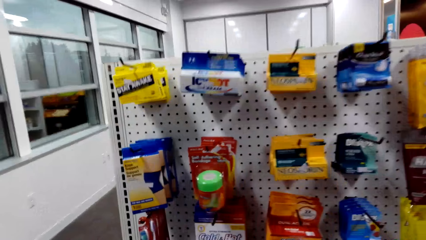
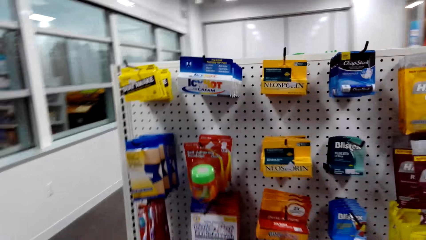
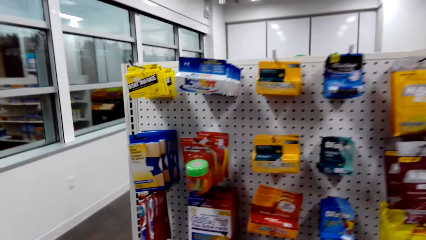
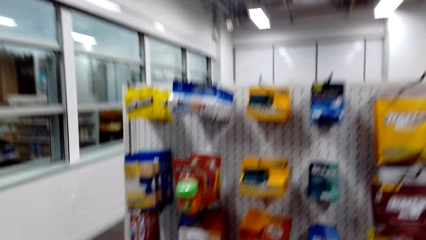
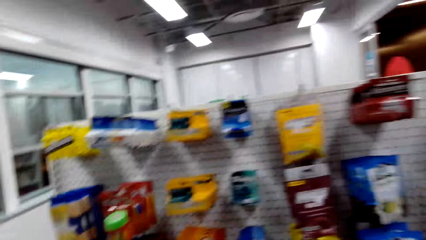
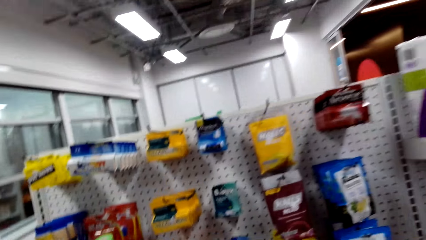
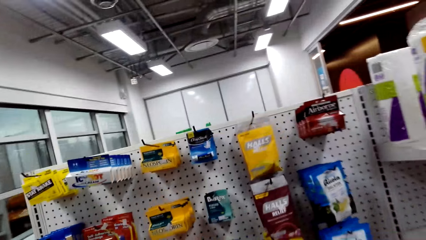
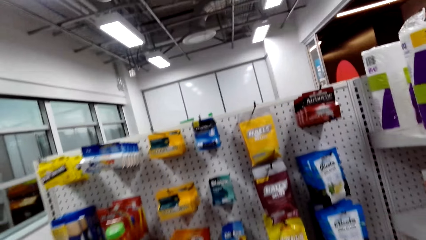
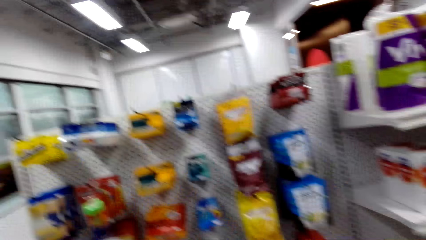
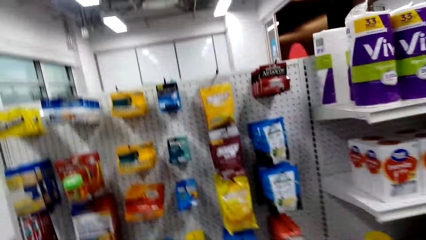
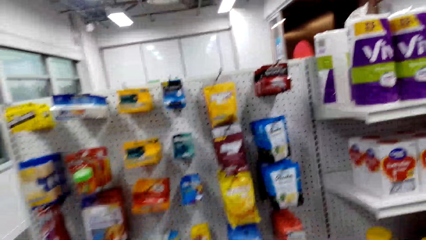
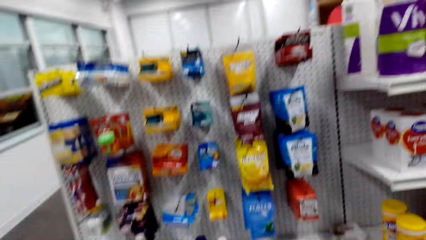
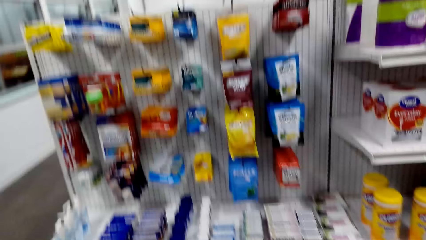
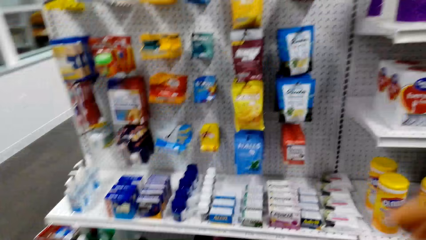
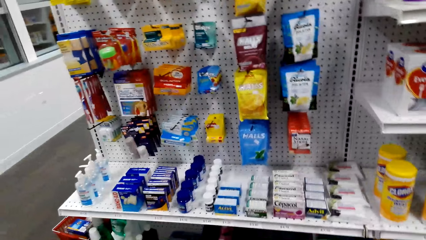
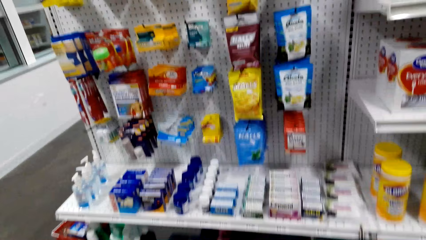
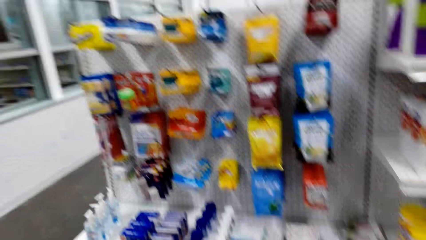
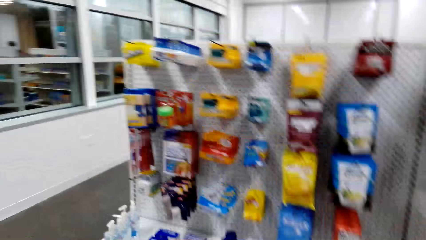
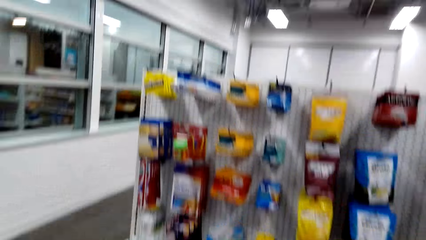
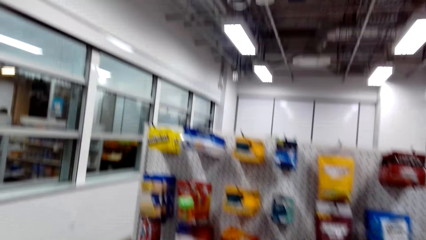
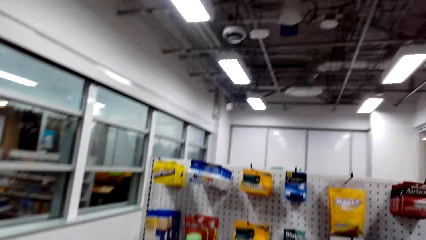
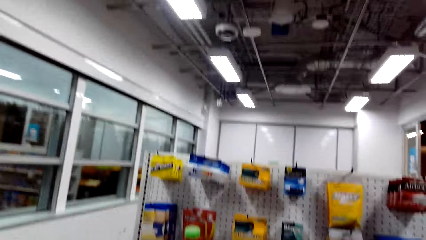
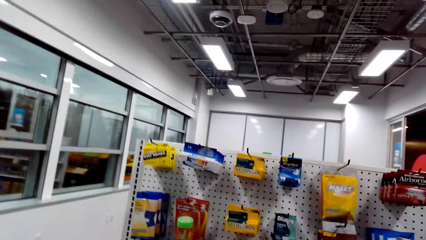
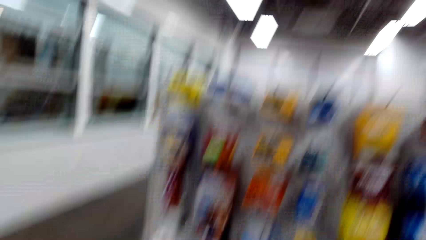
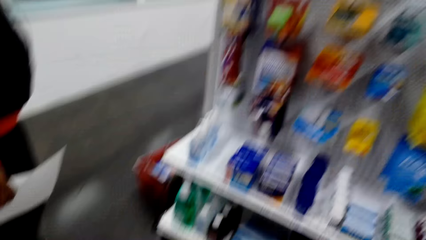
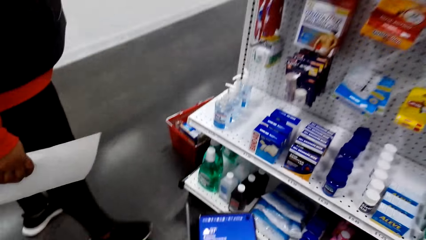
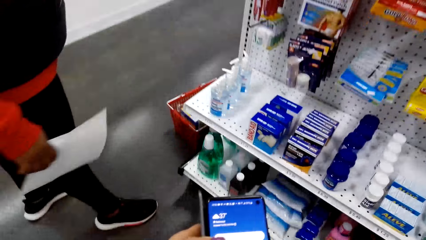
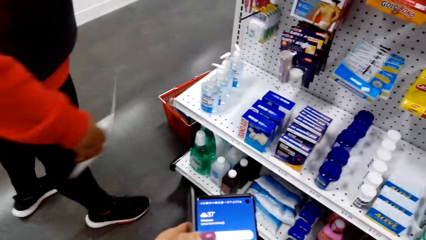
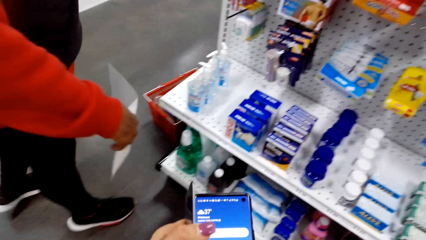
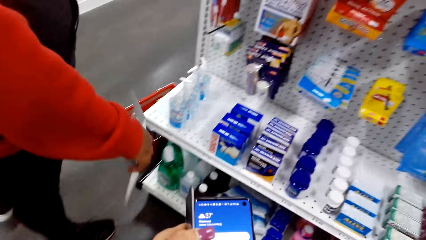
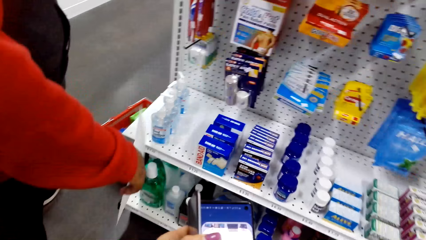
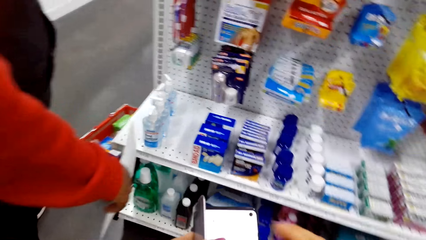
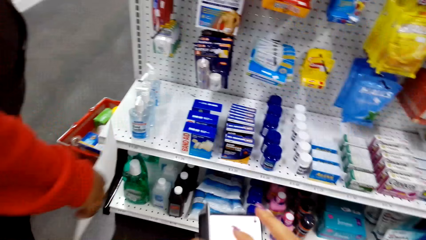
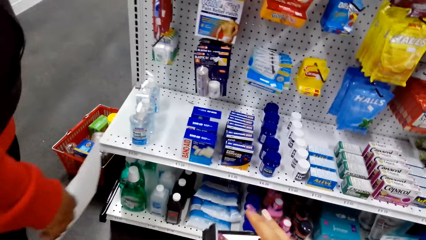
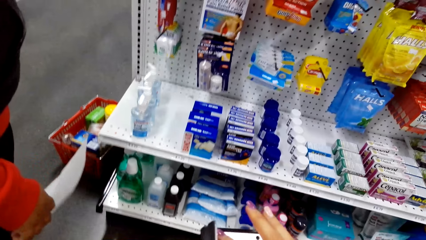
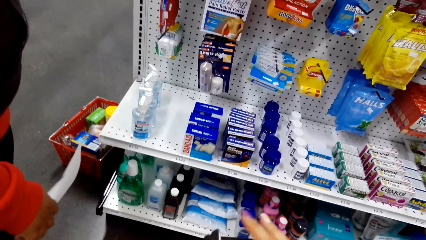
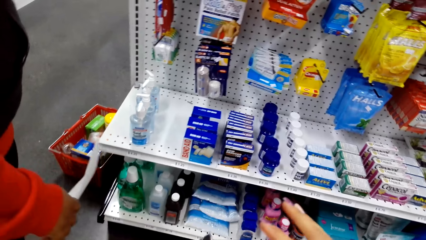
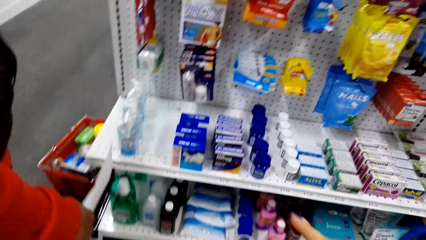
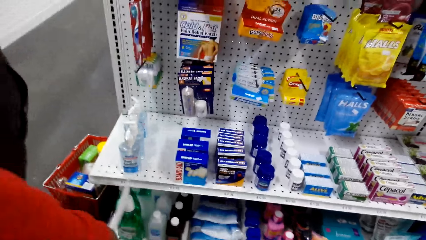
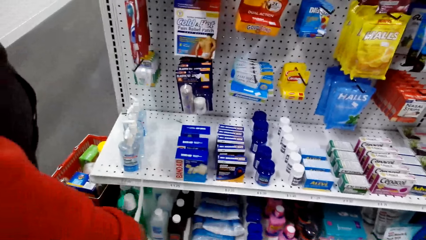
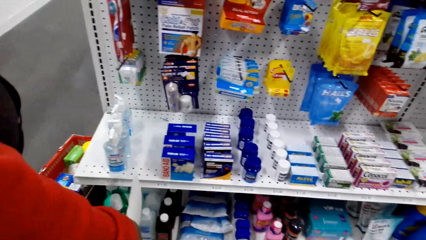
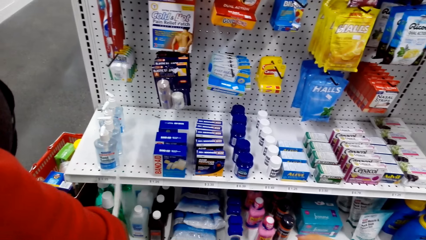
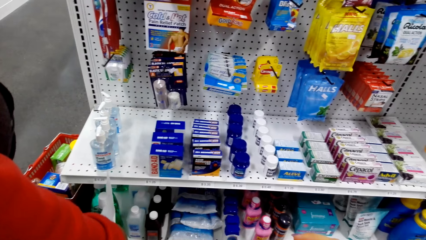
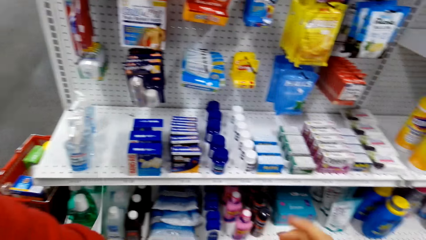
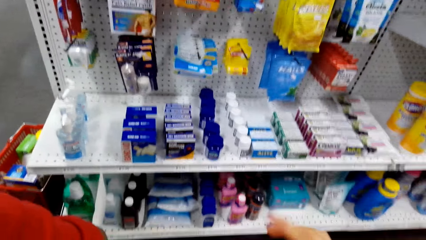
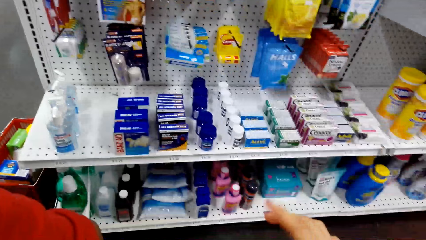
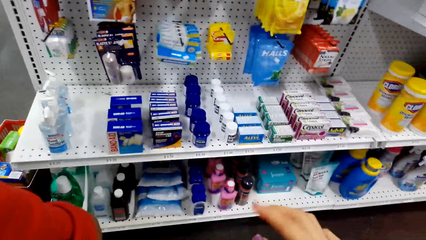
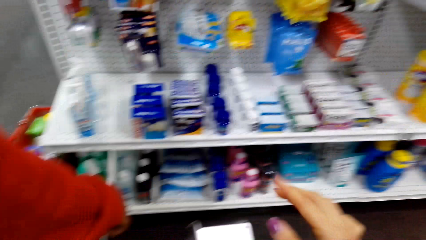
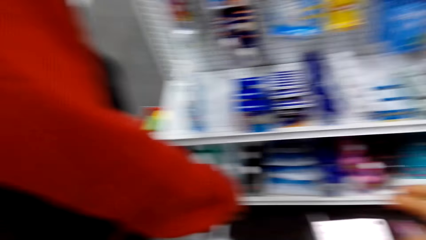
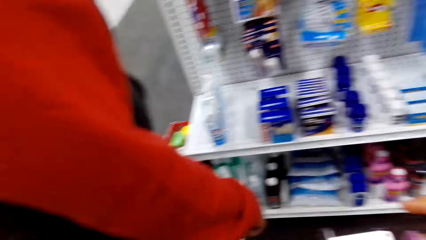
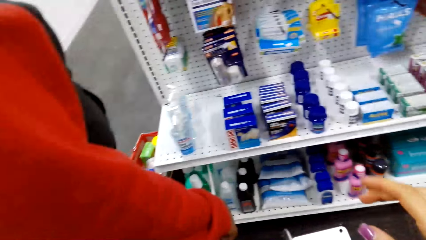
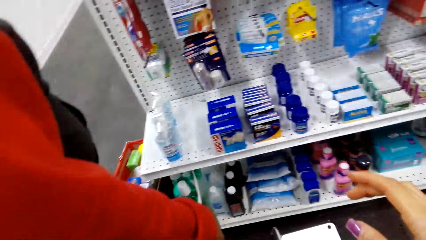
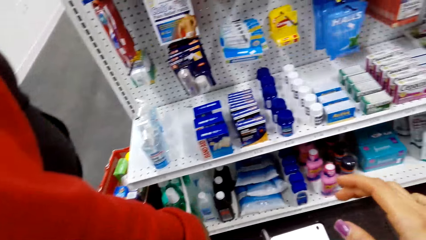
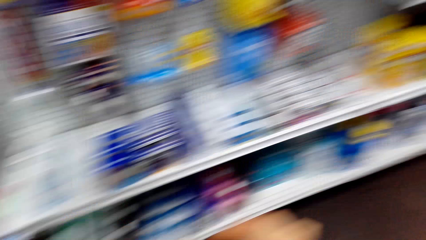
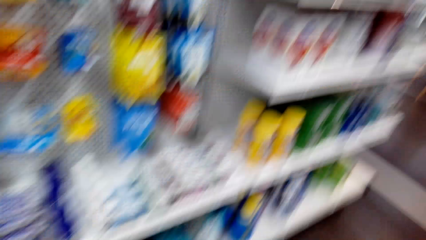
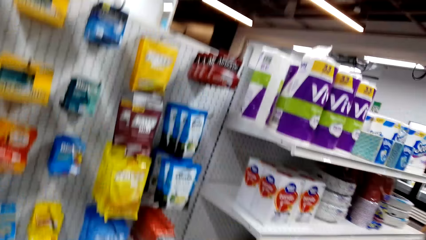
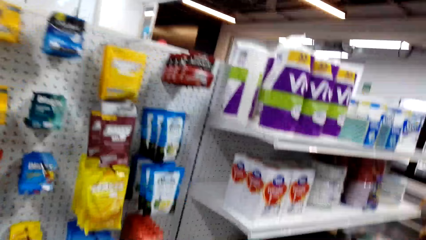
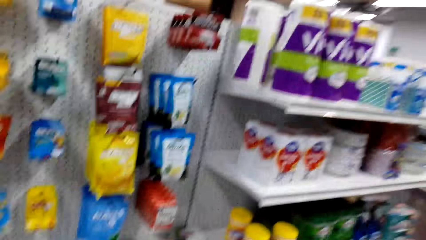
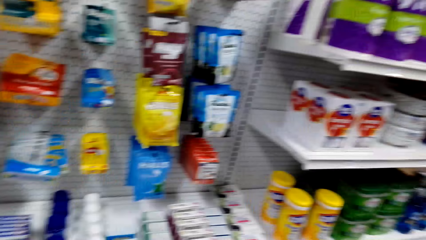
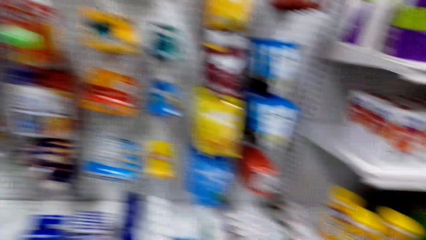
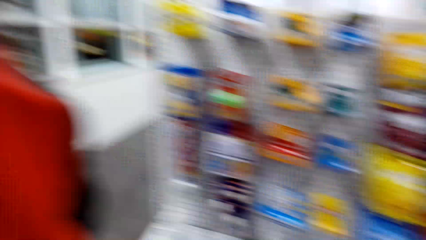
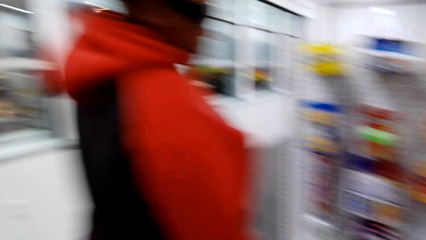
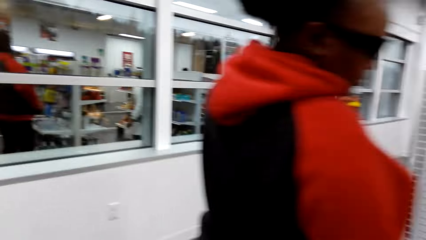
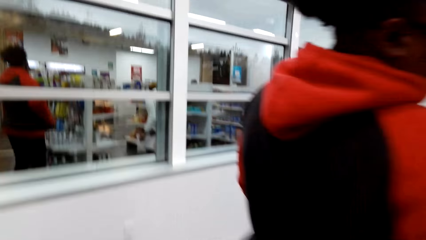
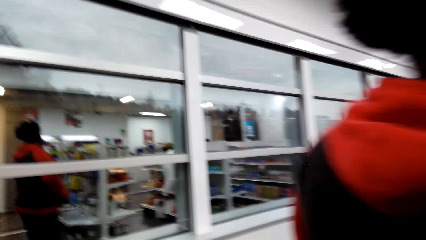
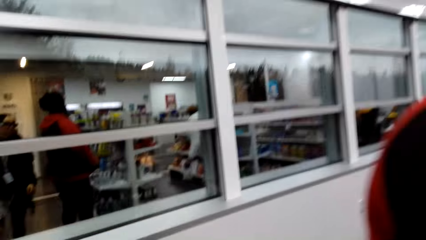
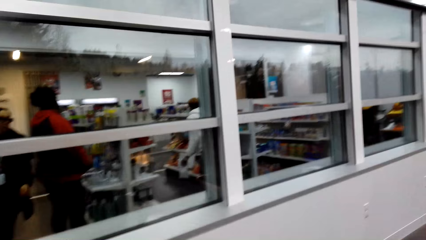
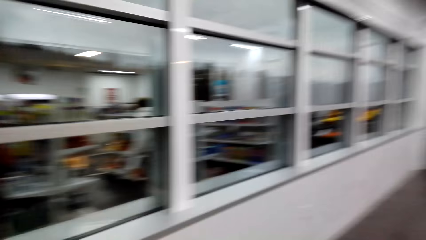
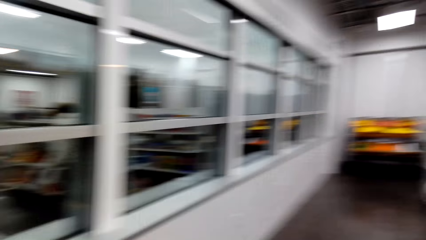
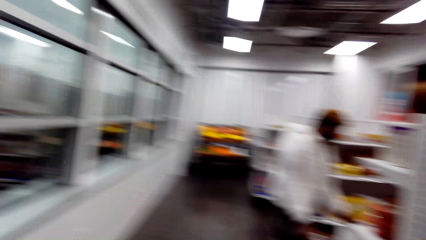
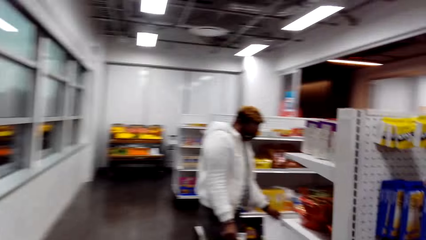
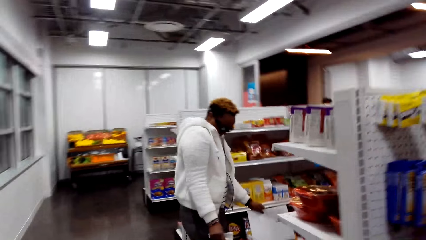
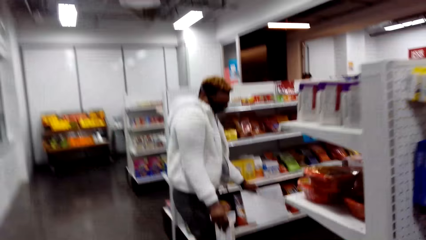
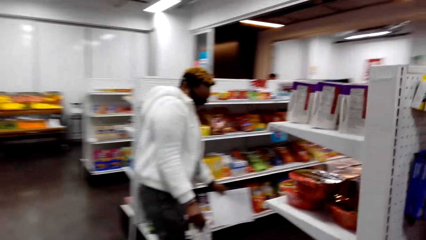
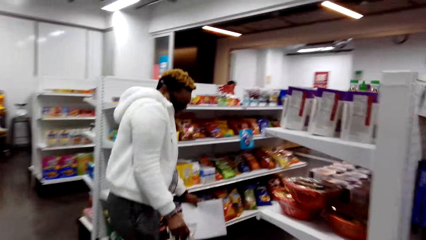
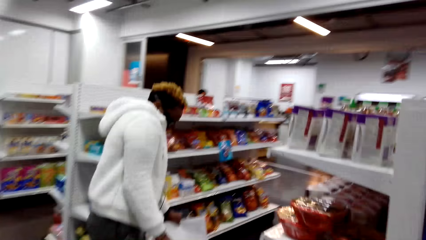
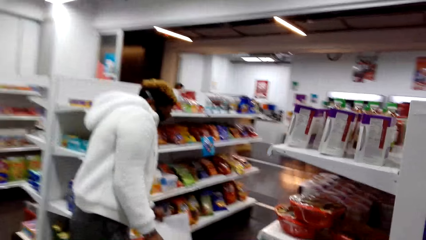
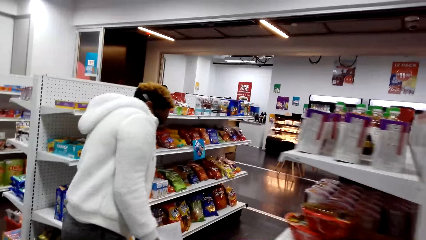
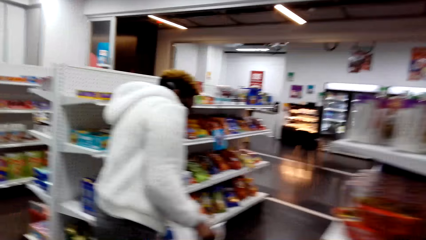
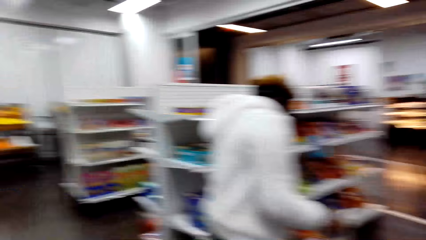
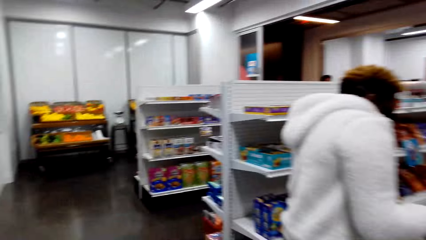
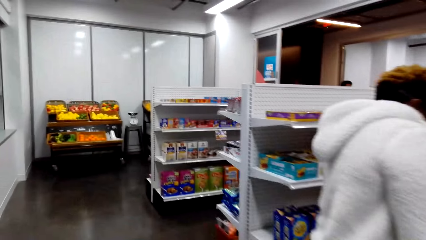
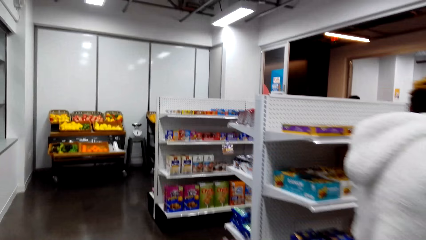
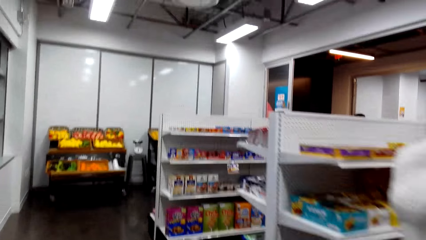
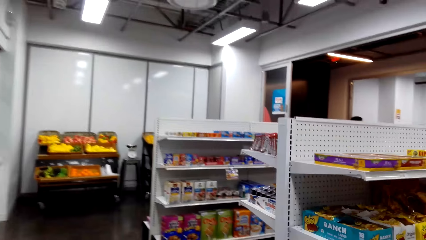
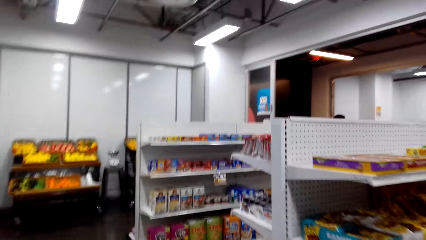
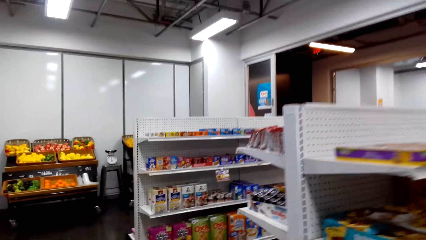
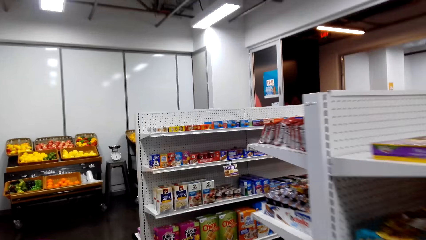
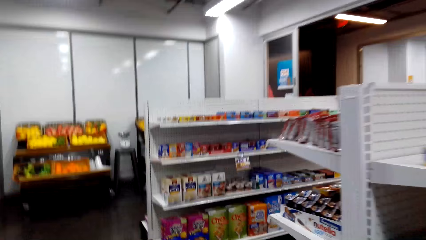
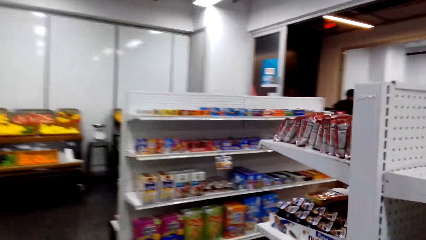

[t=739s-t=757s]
The camera wearer looks around. They talk. They operate the phone. They look around. They walk around.
